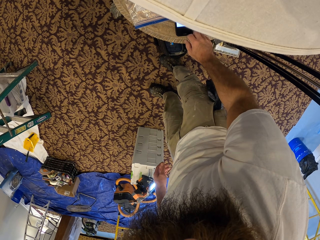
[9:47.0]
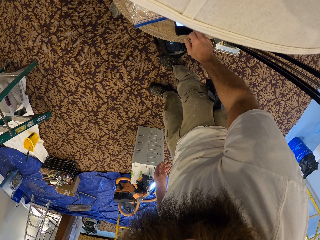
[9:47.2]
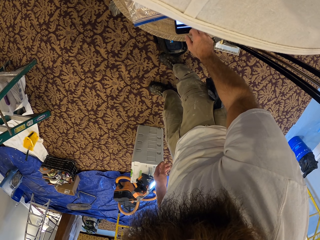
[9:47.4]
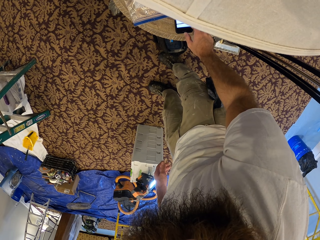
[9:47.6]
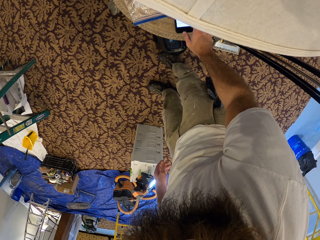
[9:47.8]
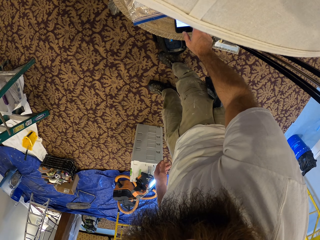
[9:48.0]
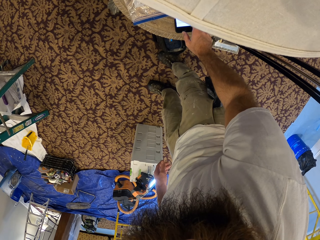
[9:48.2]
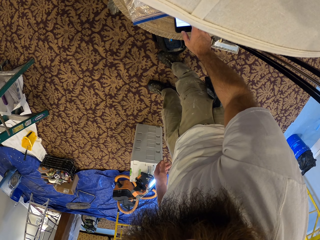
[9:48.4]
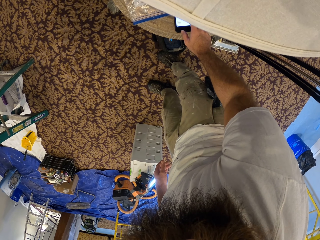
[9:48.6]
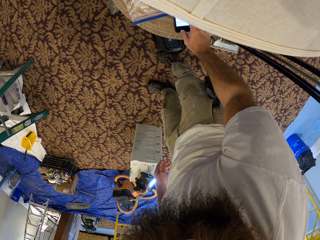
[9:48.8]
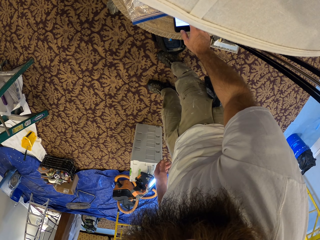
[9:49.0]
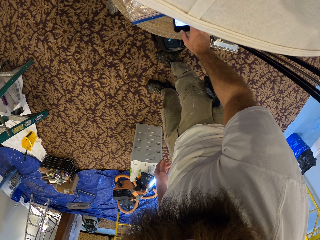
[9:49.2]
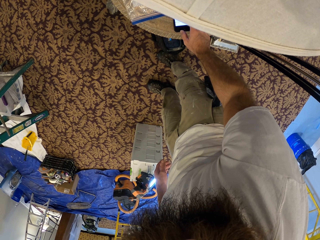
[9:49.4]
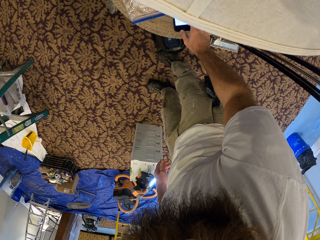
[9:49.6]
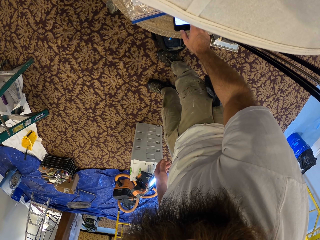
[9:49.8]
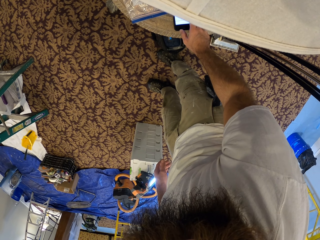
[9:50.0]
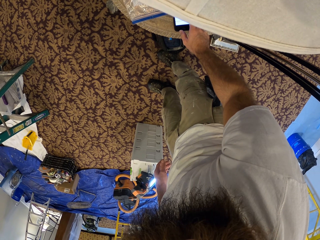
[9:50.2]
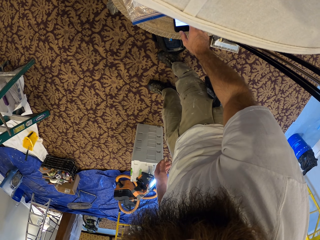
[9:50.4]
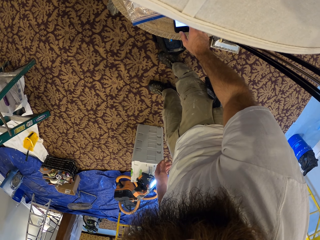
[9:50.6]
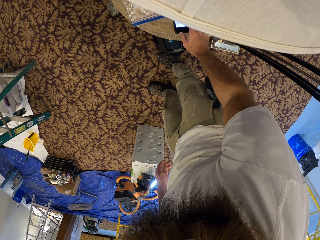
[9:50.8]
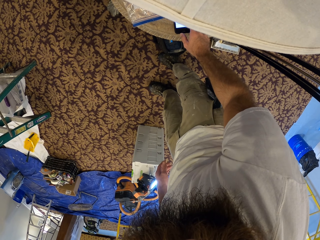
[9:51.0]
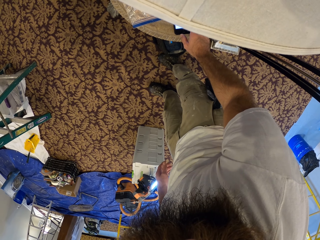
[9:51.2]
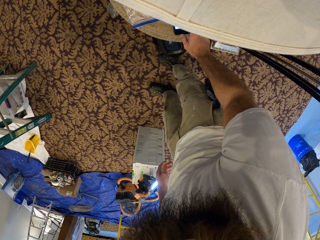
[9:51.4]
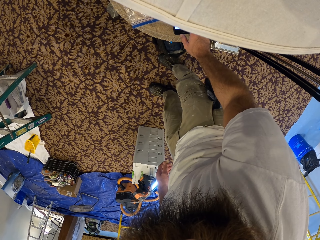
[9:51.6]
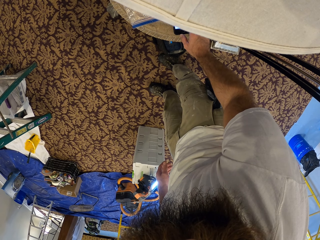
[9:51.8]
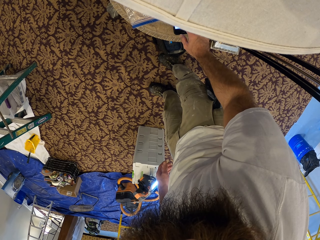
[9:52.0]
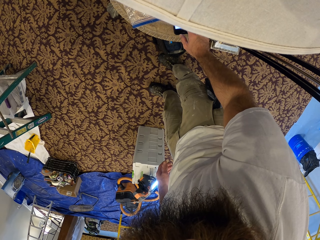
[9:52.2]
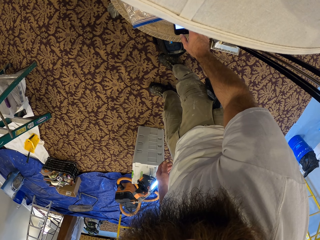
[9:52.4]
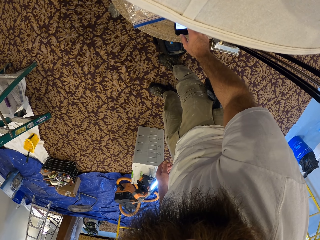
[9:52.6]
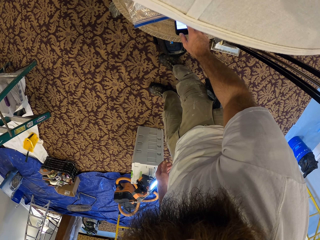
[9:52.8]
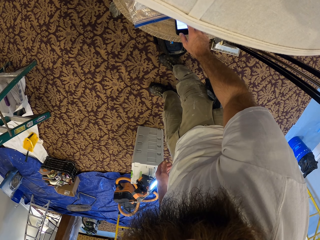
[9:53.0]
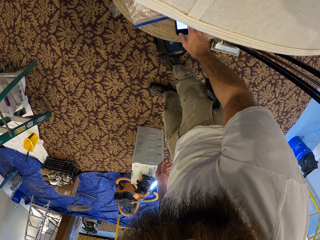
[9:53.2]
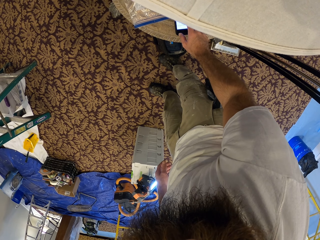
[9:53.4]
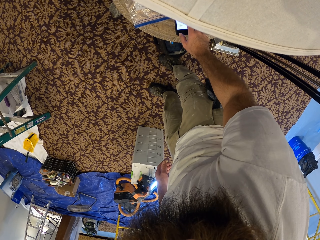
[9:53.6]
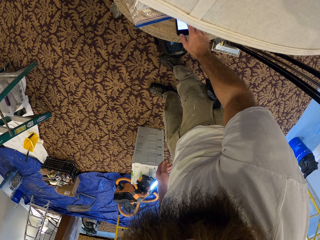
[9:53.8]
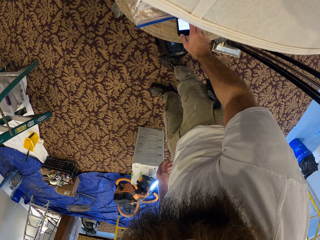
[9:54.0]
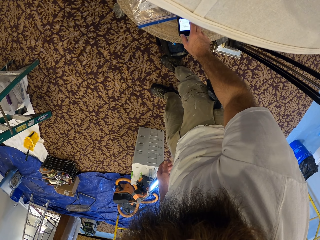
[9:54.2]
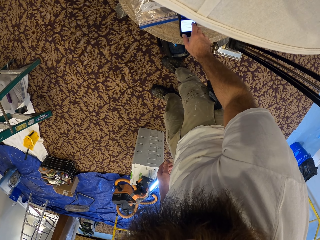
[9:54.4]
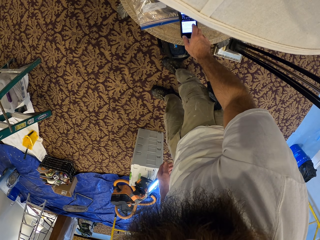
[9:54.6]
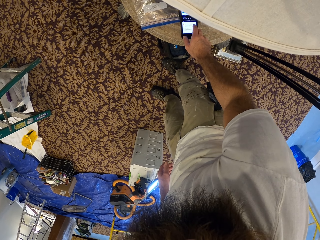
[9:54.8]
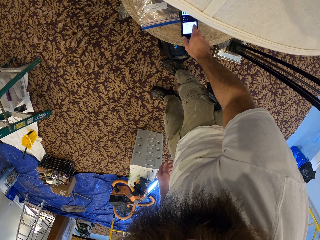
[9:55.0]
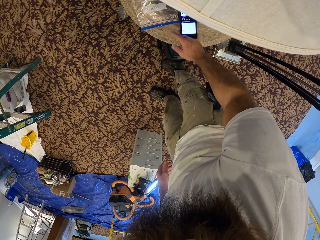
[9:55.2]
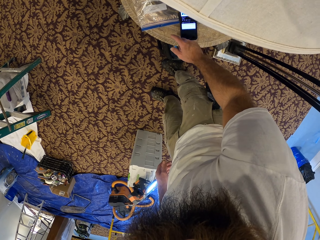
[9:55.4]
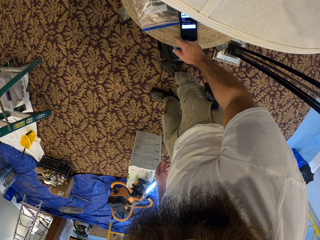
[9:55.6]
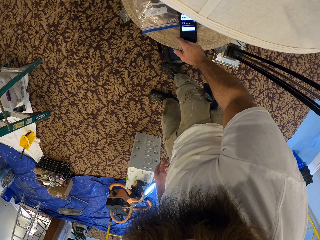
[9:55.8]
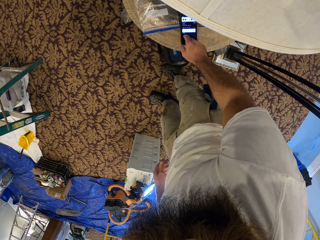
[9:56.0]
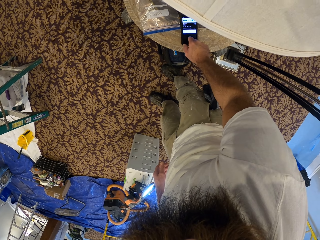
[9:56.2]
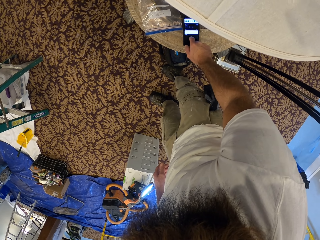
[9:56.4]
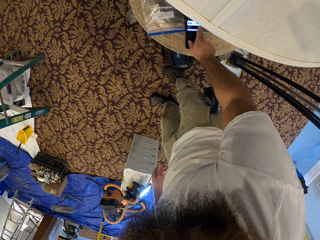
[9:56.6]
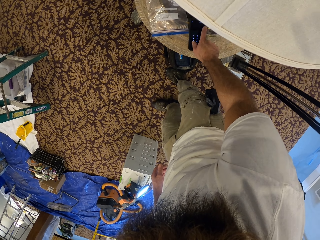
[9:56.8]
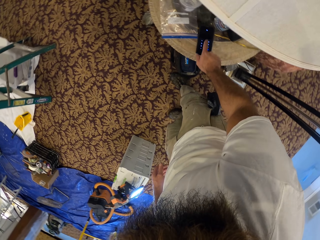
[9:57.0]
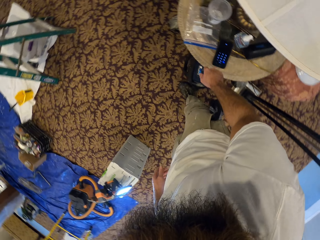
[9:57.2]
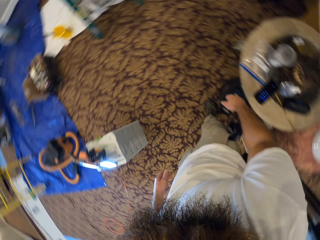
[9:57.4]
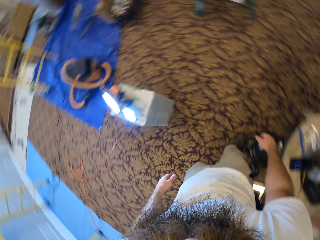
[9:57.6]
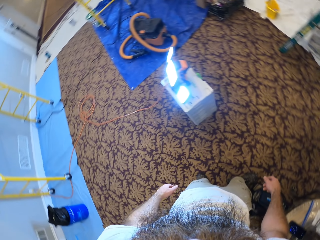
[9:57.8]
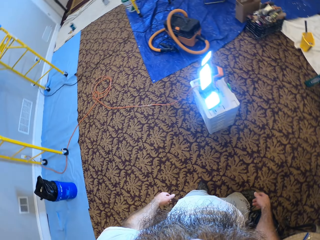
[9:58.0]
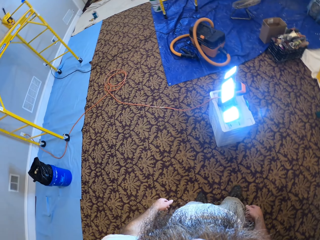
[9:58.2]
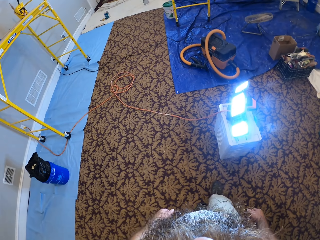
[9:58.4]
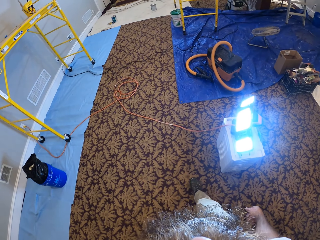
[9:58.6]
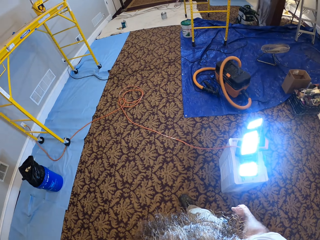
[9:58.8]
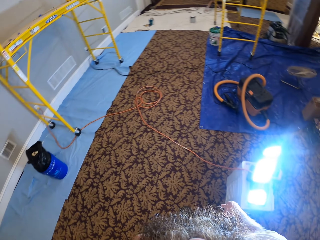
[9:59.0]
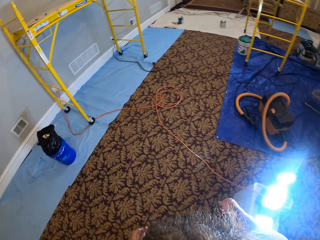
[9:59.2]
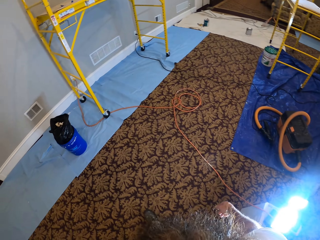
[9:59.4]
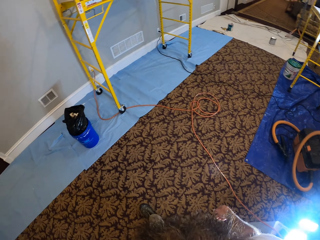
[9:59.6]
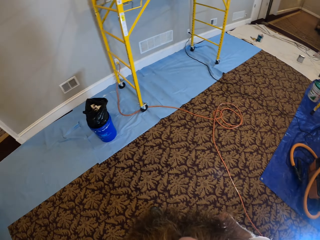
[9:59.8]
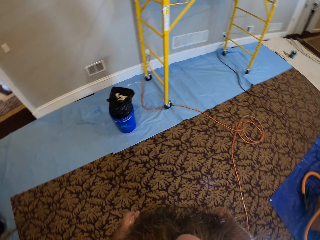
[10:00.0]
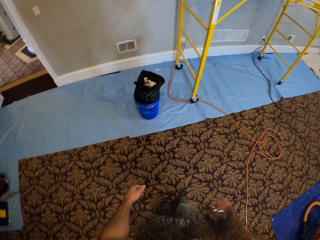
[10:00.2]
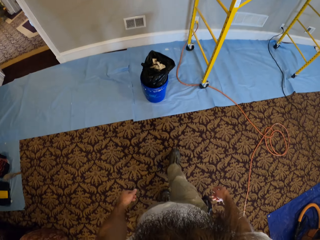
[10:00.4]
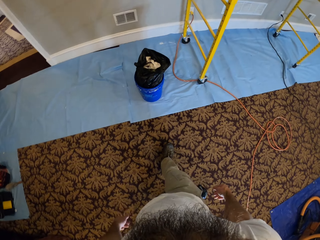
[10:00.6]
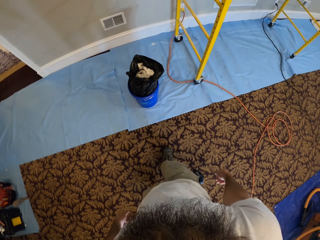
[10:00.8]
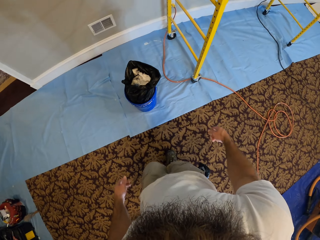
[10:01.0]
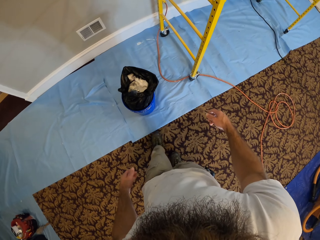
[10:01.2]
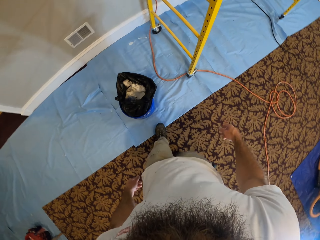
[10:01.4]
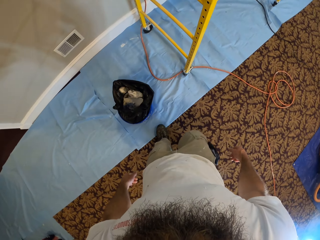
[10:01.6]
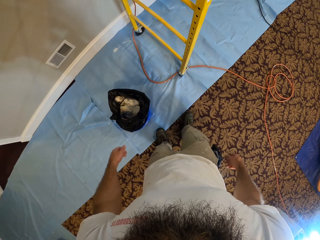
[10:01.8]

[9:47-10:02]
The camera wearer operates the phone. They walk to the scaffold.

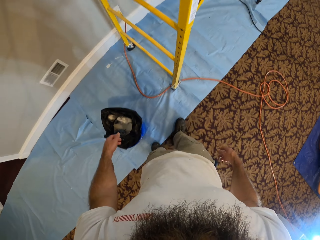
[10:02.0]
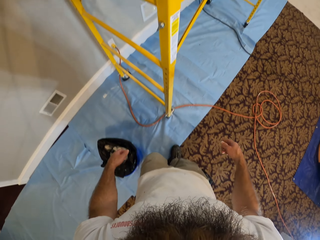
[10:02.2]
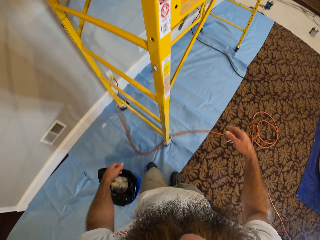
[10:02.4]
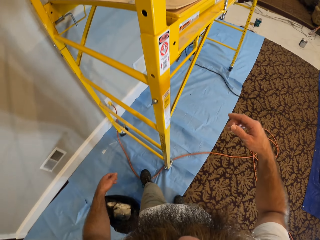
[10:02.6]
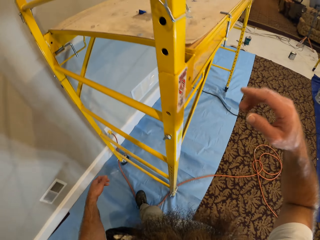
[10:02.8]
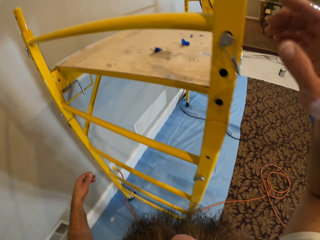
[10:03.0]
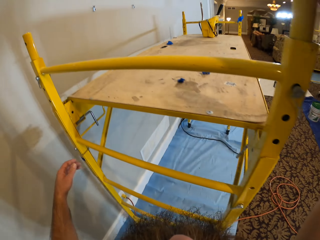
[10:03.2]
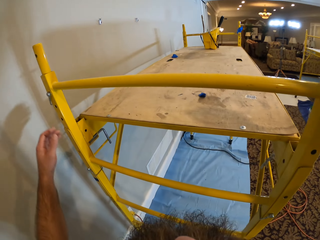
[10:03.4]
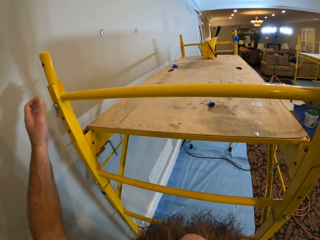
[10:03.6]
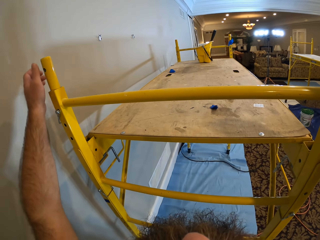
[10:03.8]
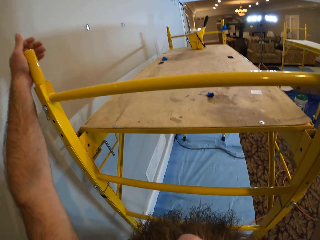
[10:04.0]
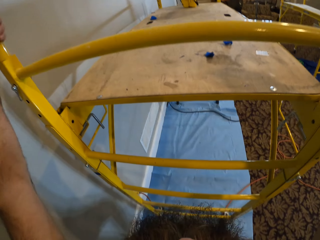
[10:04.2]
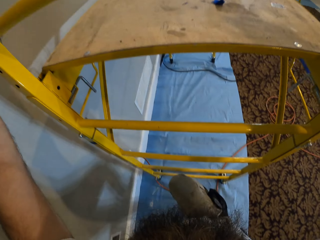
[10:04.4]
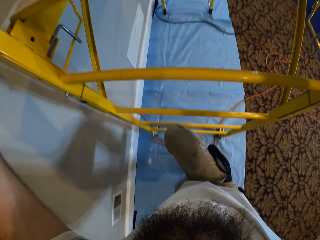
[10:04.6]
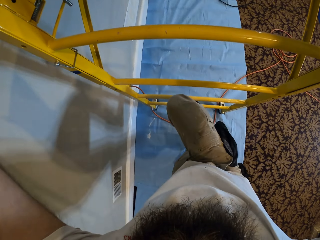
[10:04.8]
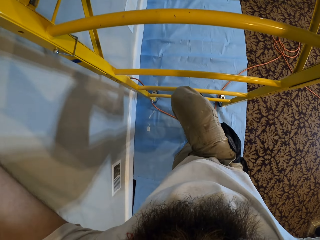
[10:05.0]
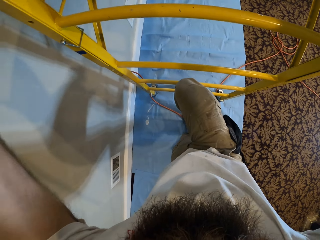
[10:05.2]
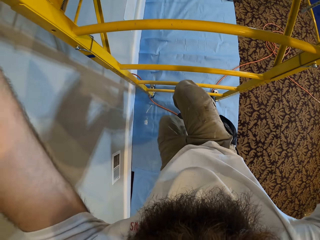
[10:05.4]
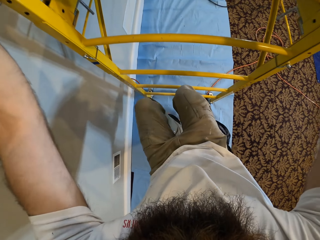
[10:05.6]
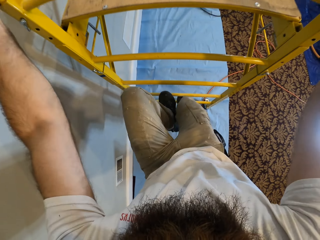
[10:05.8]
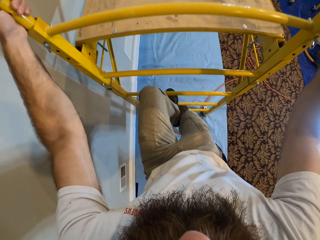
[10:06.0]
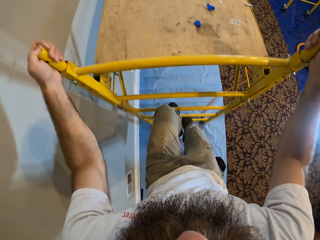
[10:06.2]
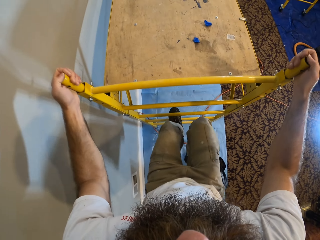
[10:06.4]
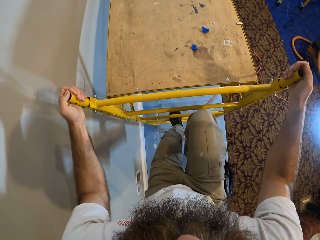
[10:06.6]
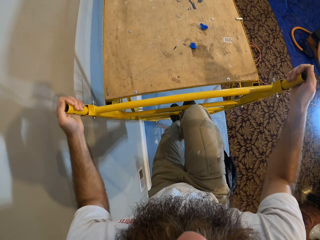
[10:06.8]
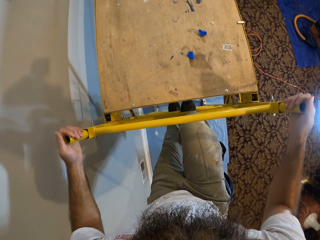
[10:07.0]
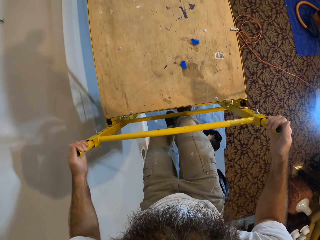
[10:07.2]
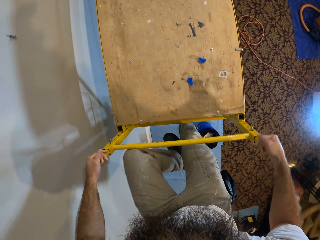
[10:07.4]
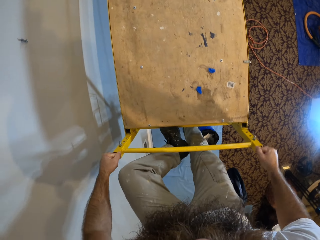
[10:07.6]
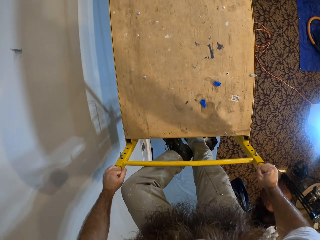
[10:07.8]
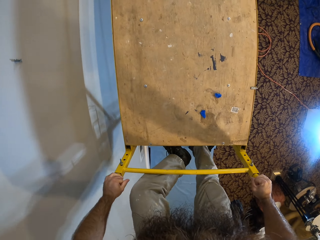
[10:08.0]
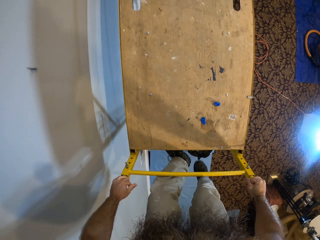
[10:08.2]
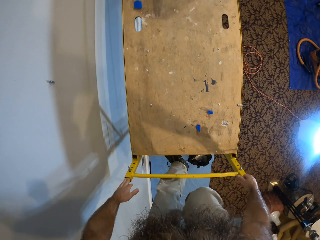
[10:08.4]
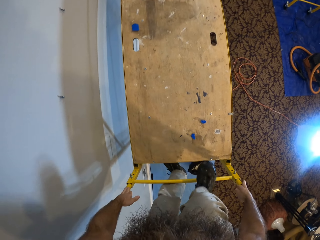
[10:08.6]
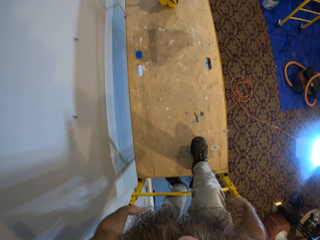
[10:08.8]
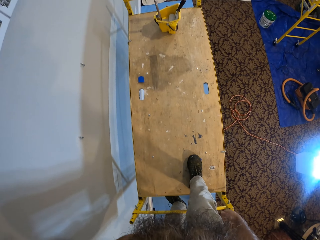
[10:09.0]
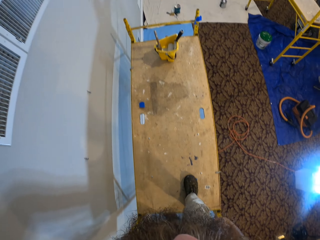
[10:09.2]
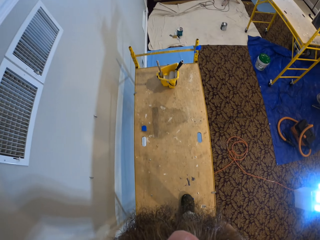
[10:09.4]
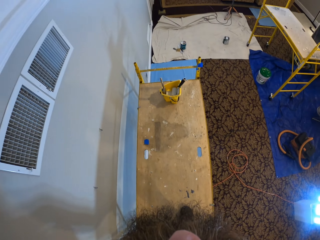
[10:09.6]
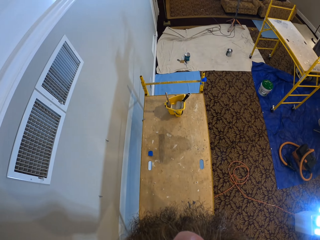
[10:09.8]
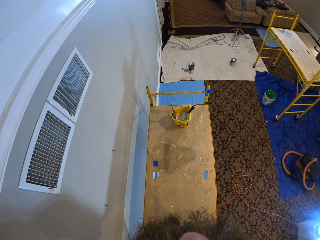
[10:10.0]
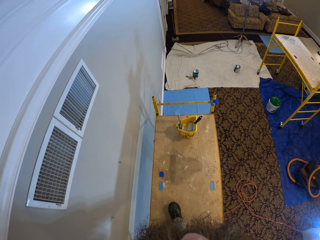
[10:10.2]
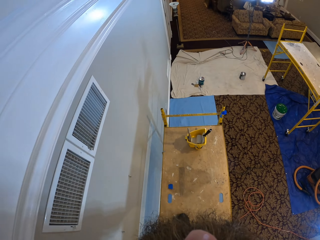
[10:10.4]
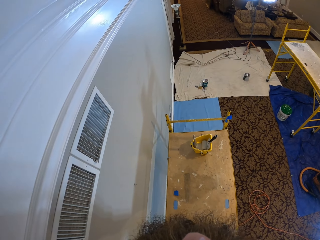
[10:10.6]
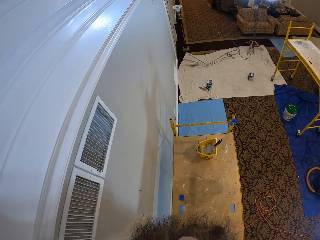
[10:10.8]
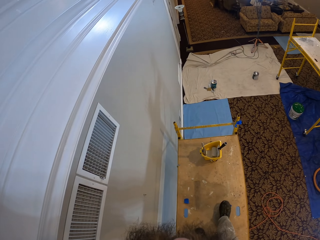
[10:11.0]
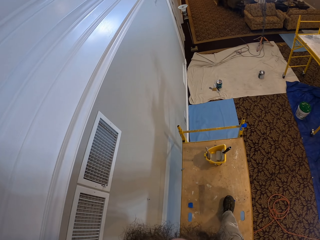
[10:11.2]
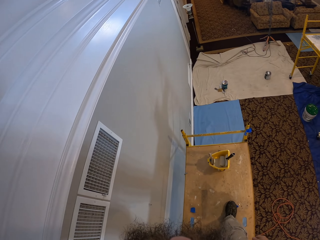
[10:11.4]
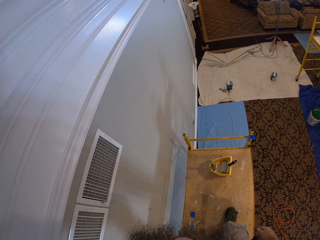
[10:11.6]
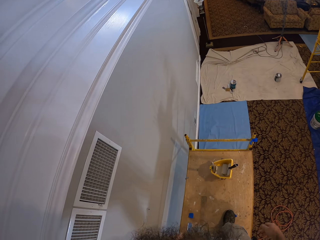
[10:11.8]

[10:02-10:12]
The camera wearer climbs the scaffold with the scaffold ladder.
